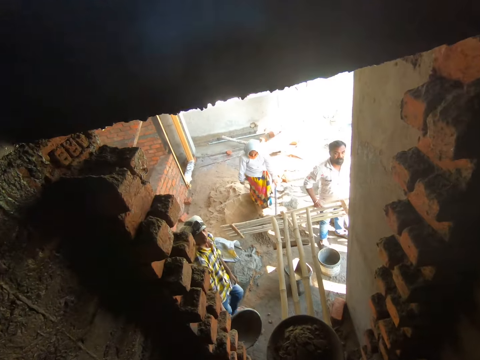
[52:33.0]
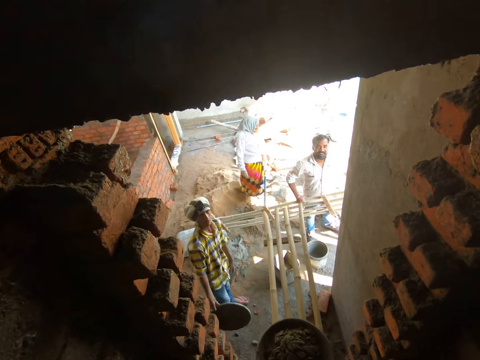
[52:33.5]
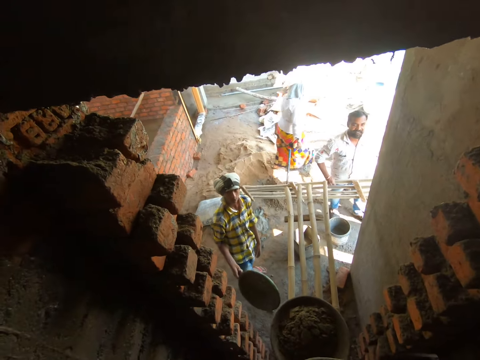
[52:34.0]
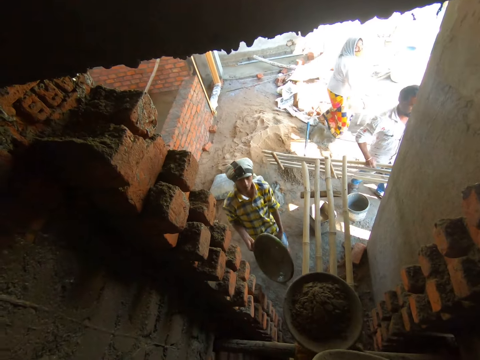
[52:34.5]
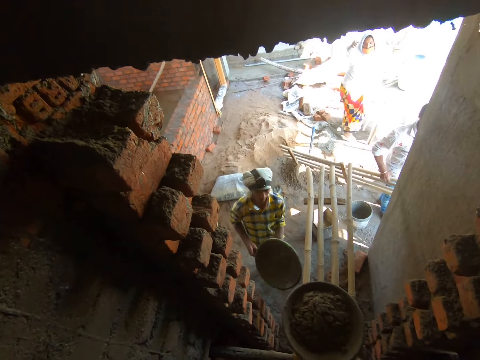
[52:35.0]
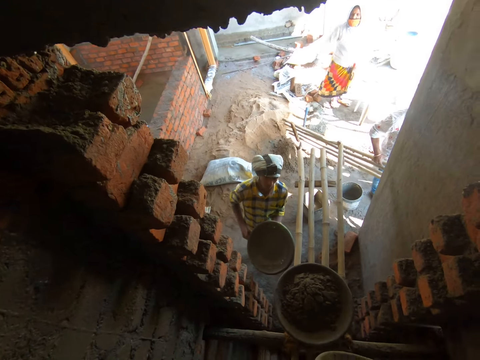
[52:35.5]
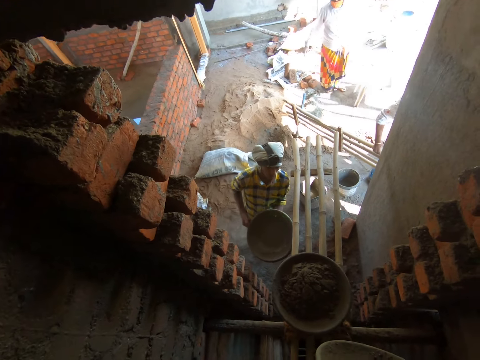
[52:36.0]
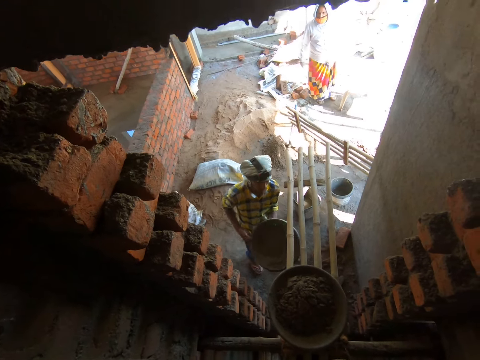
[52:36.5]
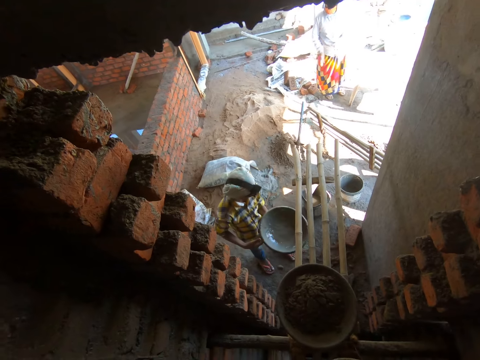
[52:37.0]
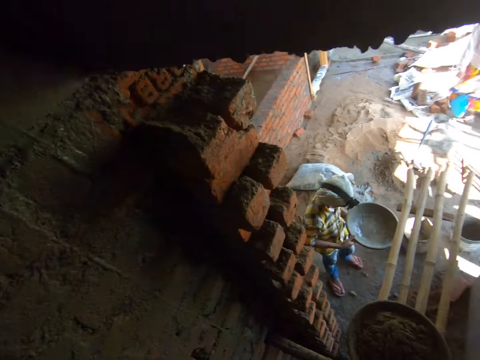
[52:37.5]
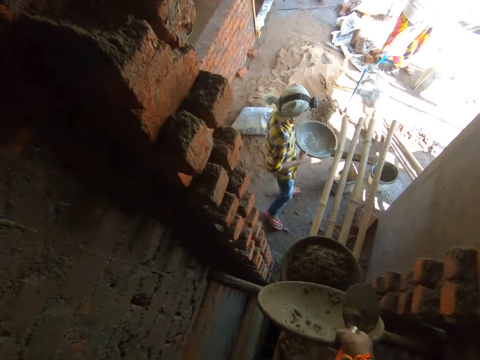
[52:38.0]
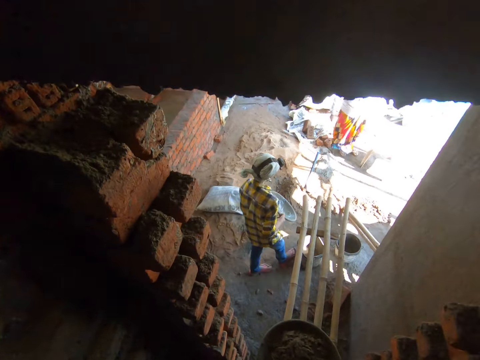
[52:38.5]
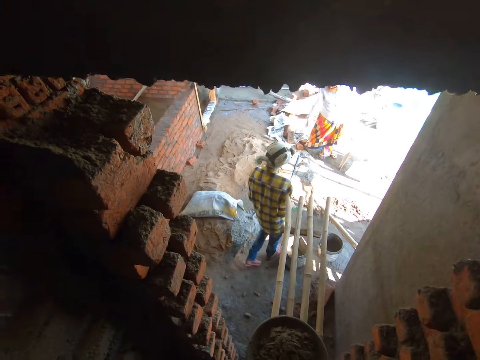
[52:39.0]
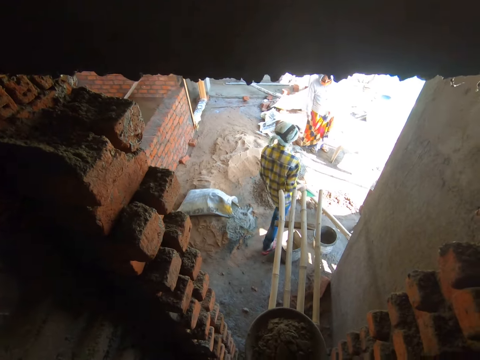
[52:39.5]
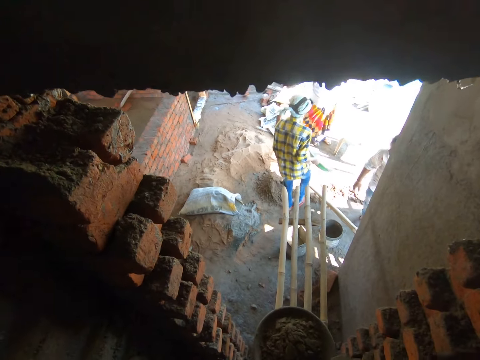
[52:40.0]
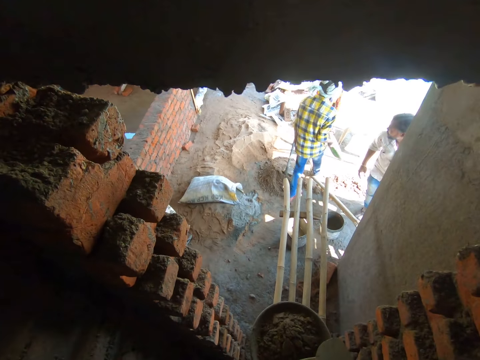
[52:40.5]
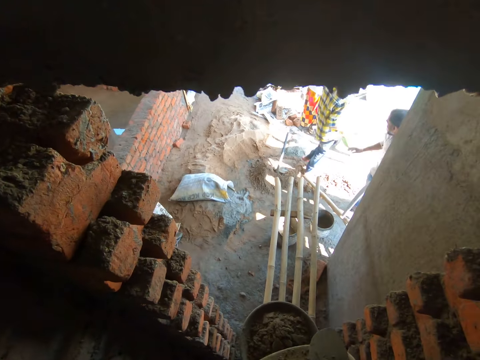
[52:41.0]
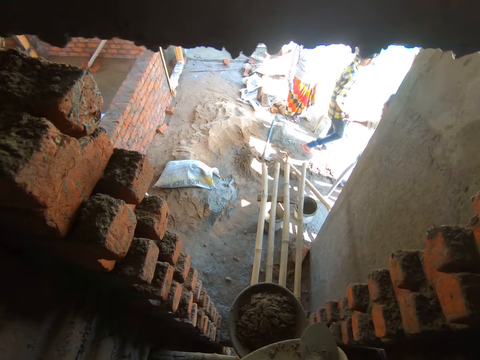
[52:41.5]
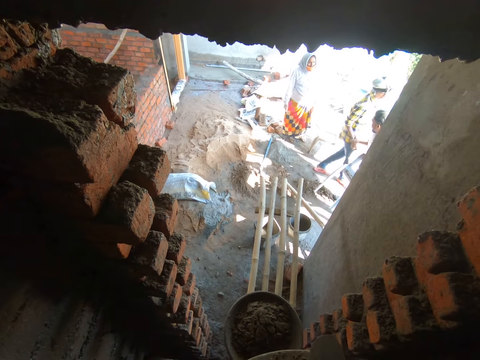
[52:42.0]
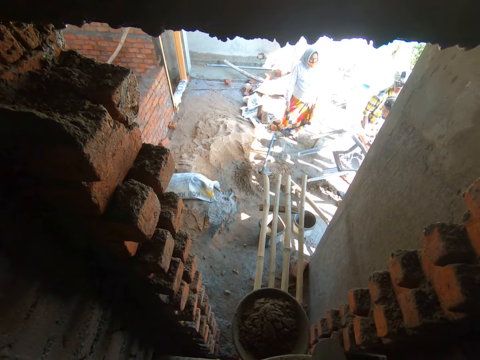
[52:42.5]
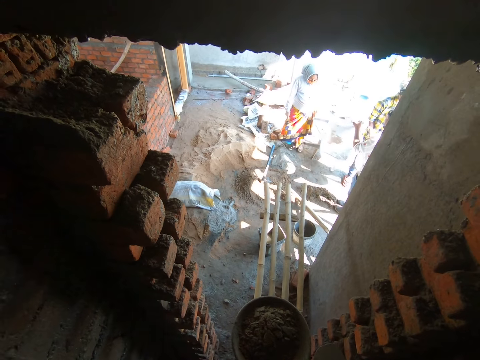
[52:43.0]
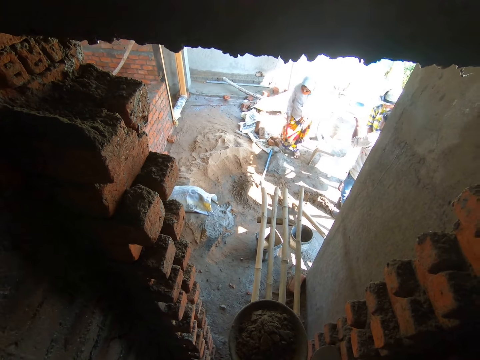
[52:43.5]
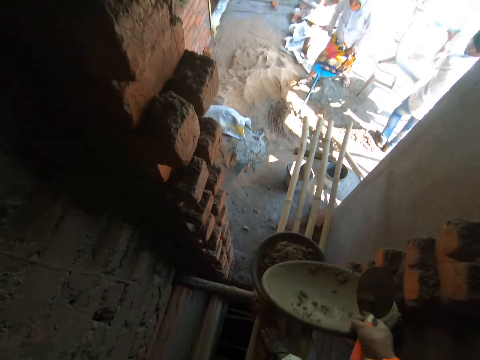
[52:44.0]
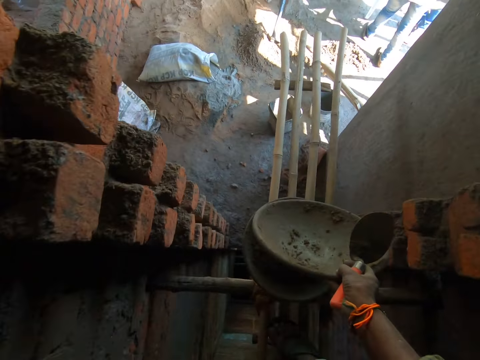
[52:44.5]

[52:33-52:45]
The camera wearer interacts with a man. A man drops a wooden support in both hands on the ground. Another man interacts with that man. That man moves the chair with his left hand.

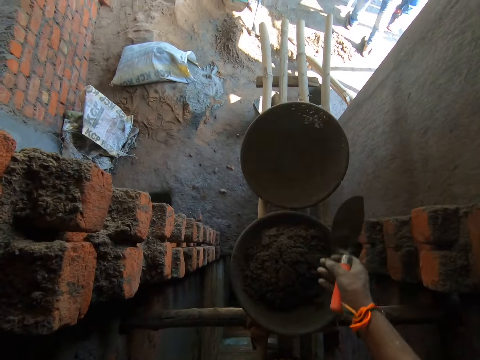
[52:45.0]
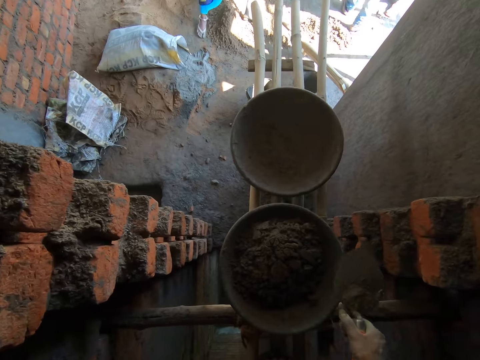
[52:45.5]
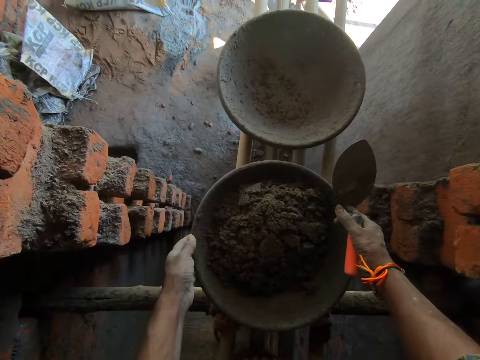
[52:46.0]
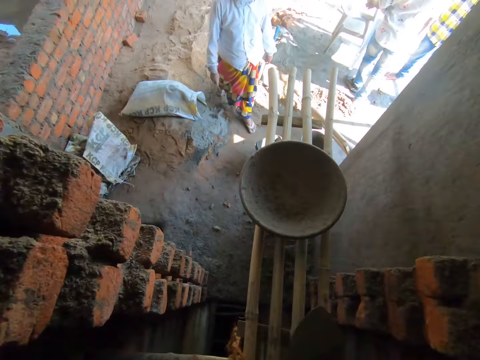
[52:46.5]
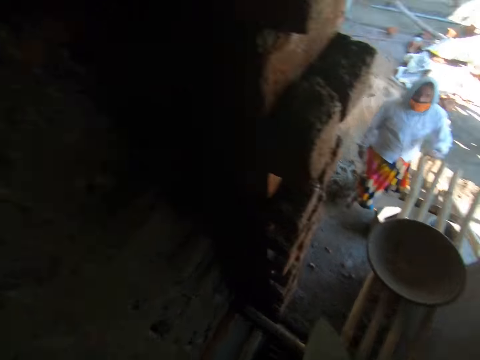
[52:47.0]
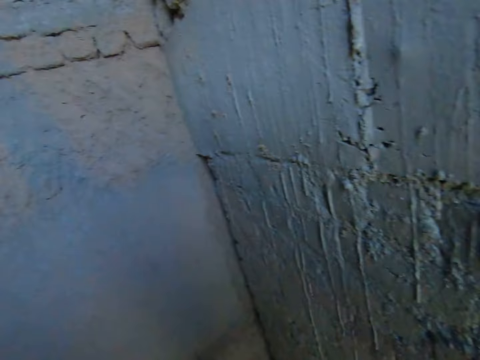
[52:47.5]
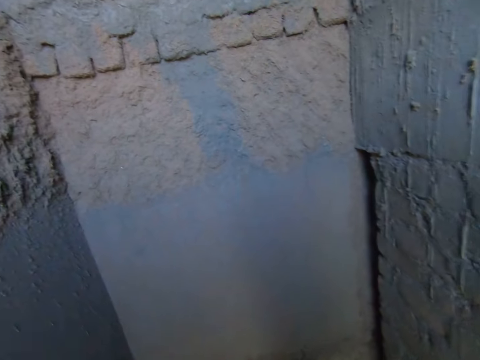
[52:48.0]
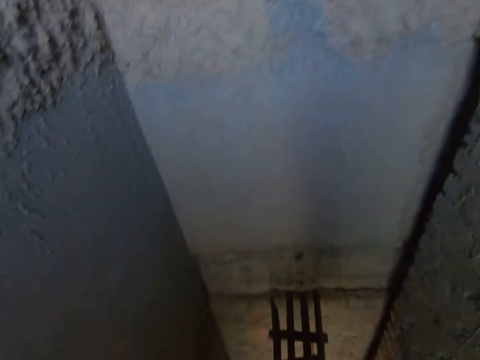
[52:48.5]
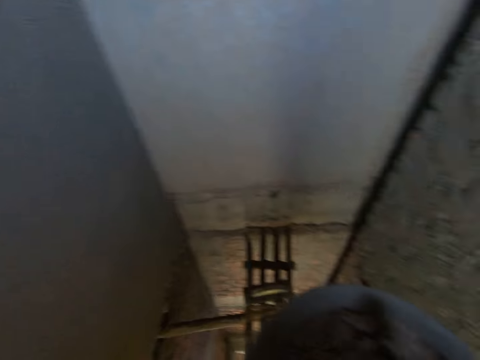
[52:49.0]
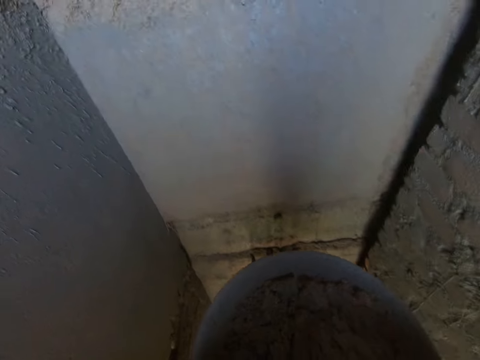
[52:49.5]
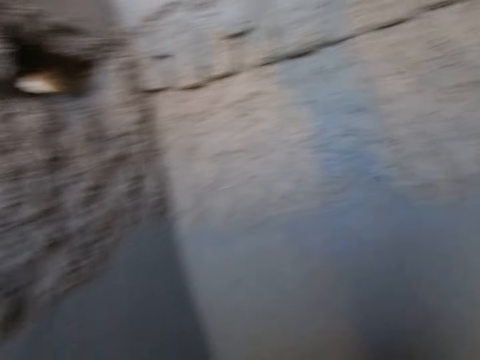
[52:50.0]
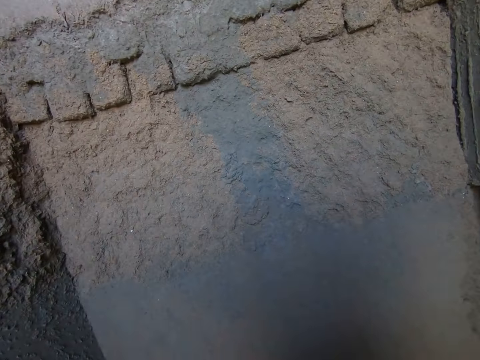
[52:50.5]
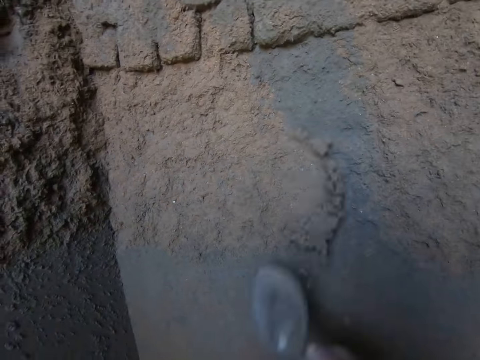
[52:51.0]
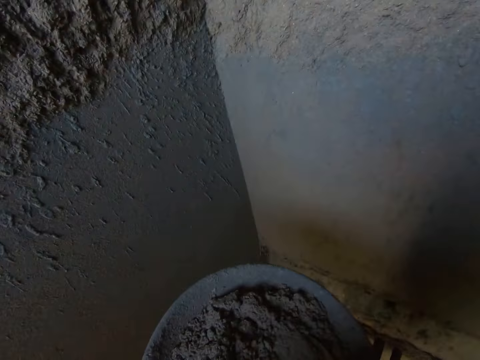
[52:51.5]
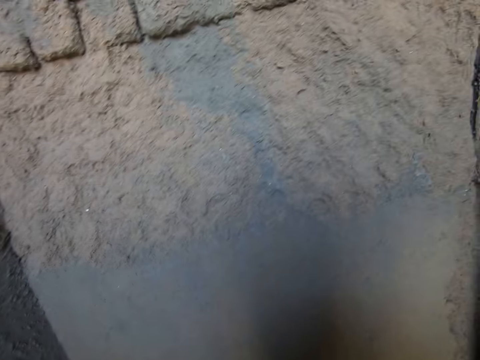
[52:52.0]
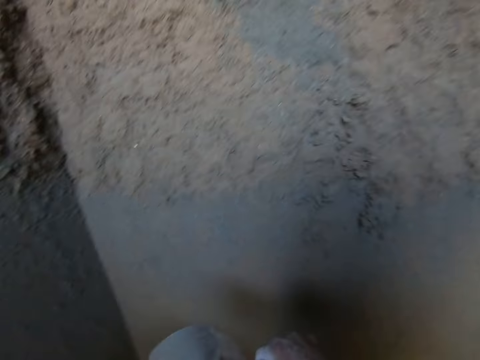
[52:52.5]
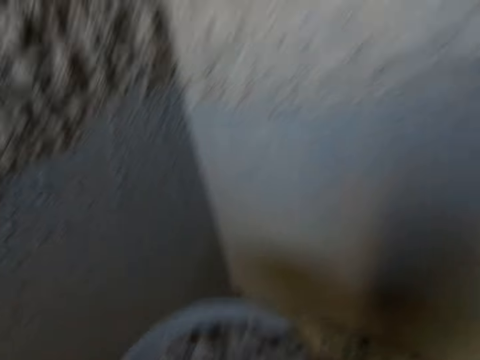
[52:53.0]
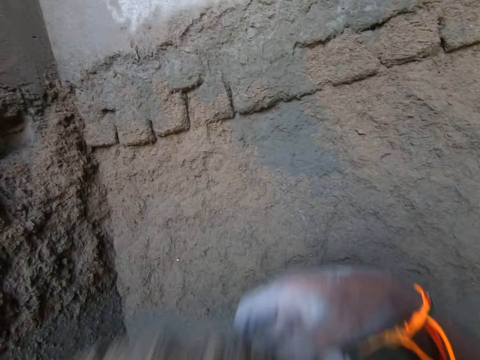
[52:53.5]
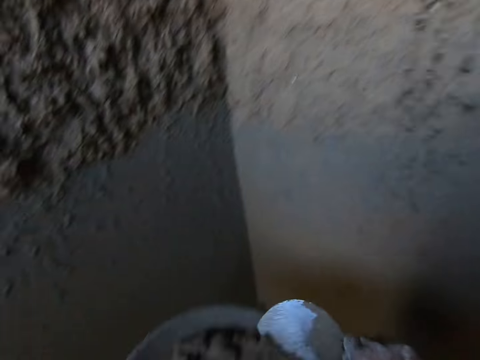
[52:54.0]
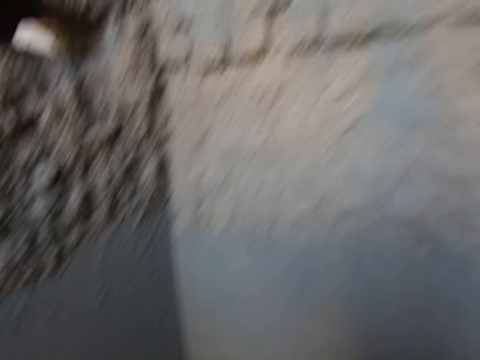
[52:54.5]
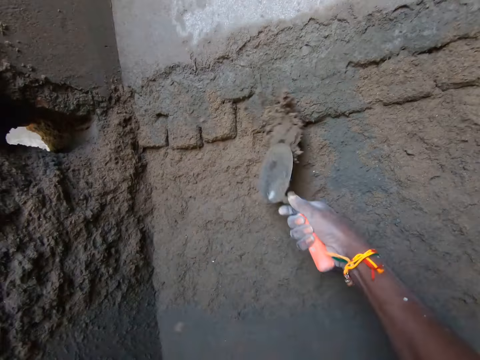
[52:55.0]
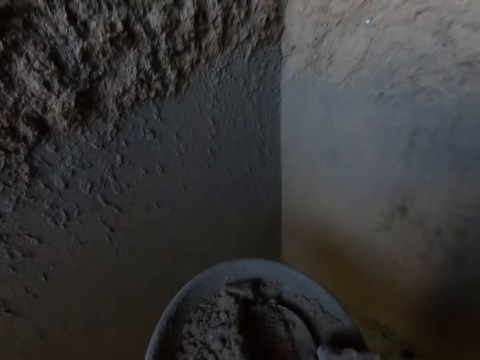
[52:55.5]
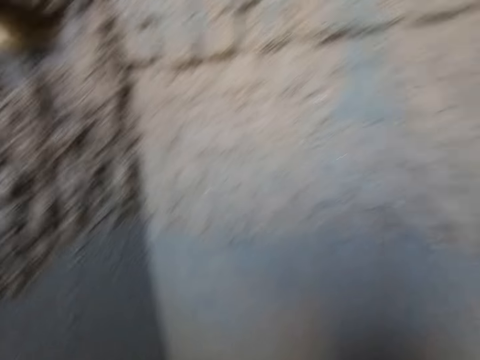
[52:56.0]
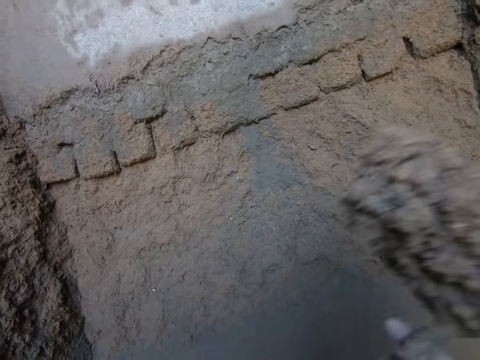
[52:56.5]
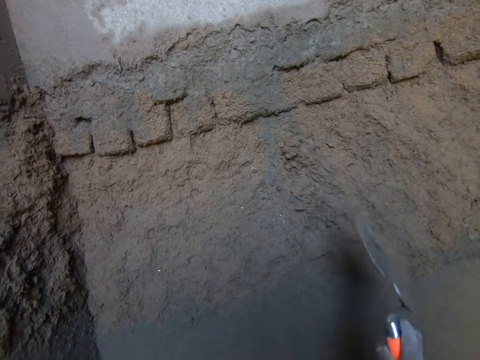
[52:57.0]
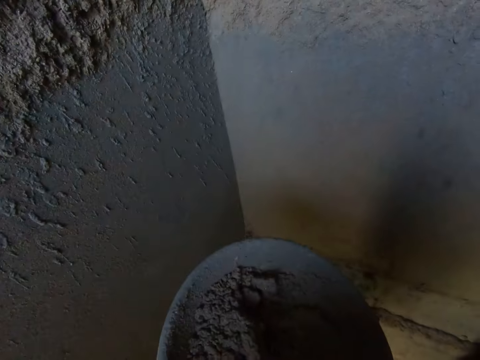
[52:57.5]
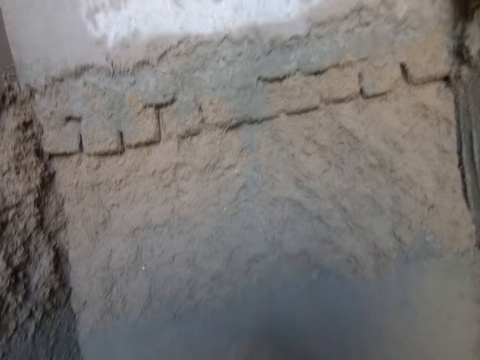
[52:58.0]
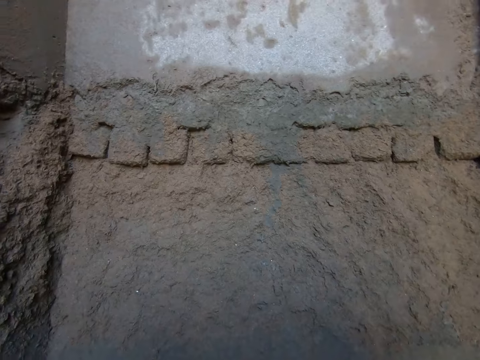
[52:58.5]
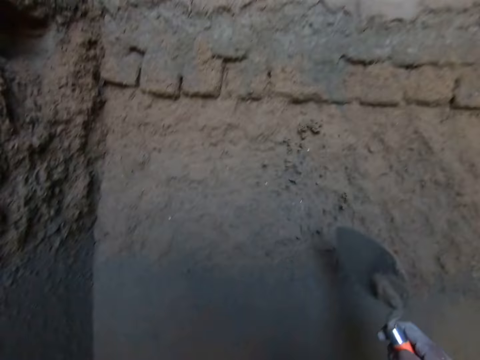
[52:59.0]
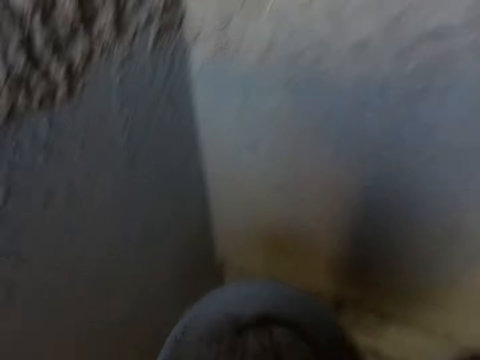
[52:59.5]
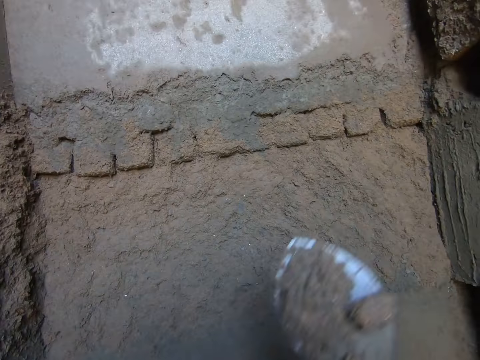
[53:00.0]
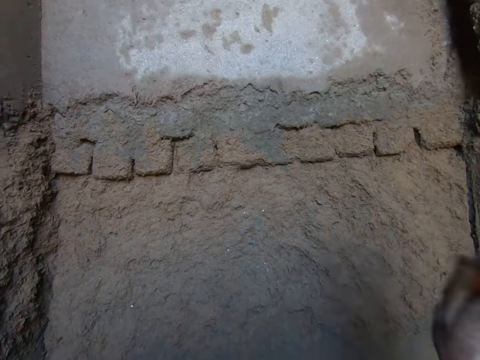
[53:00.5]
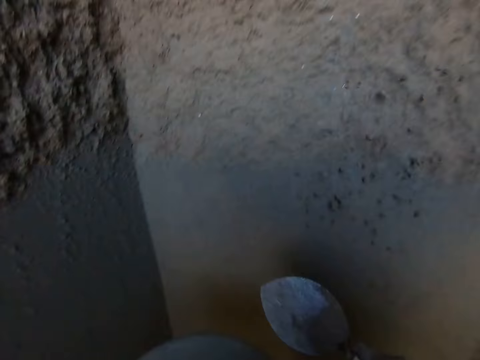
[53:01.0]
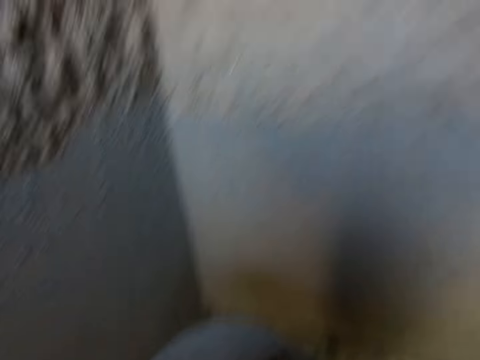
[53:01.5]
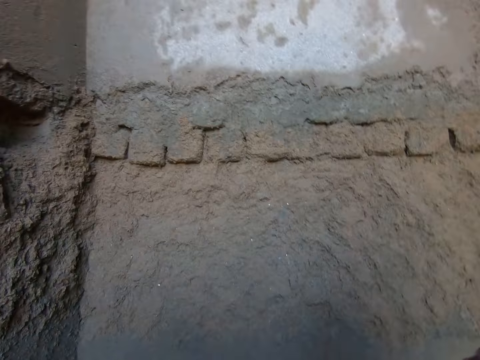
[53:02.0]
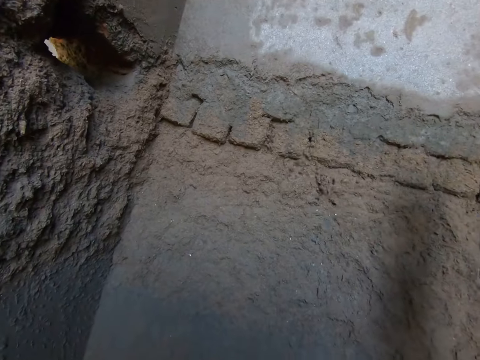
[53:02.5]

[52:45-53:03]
The camera wearer throws the pan on the bamboo stand with his right hand. He picks the pan with concrete mixture from the bamboo stand with both hands. He moves. He fetches some clay or cement mixture with the trowel in his right hand from the pan in his left hand. He throws the clay on the trowel in his right hand on the wall. He fetches some clay with the trowel in his right hand from the pan in his left hand. He throws the clay on the trowel in his right hand on the wall. He scoops the cement mixture. He throws the cement mixture on the wall. He scoops the cement mixture. He throws the cement mixture on the wall. He scoops the cement mixture. He throws the cement mixture on the wall. He scoops the cement mixture. He throws away the cement mixture. He scoops the cement mixture. He throws the cement mixture on the wall. He scoops the cement mixture. He throws away the cement mixture on the wall.
